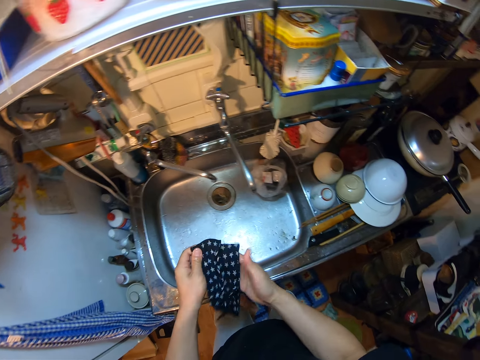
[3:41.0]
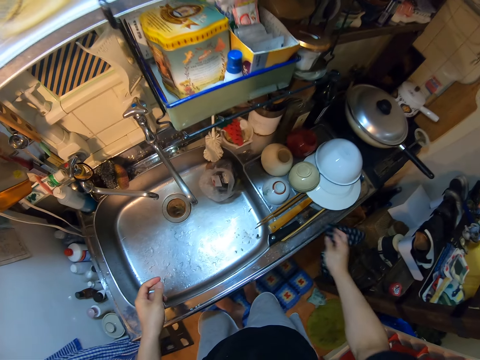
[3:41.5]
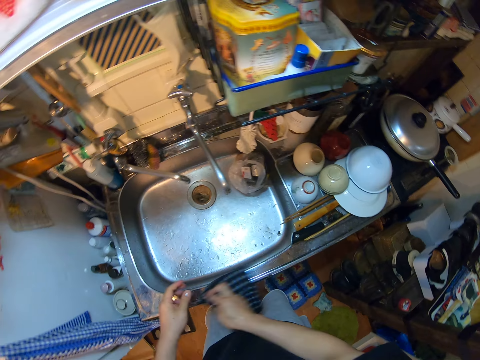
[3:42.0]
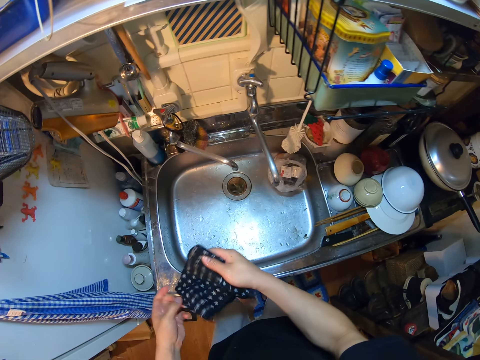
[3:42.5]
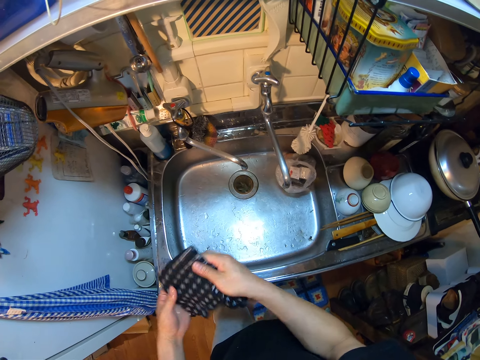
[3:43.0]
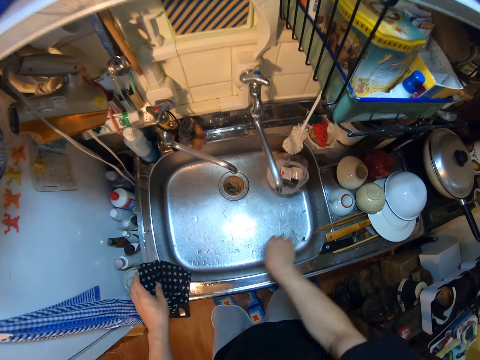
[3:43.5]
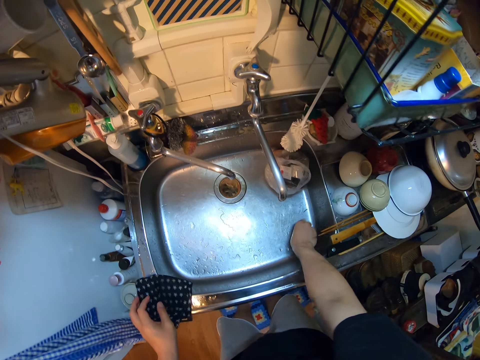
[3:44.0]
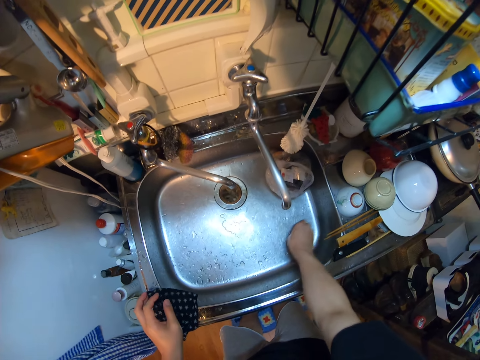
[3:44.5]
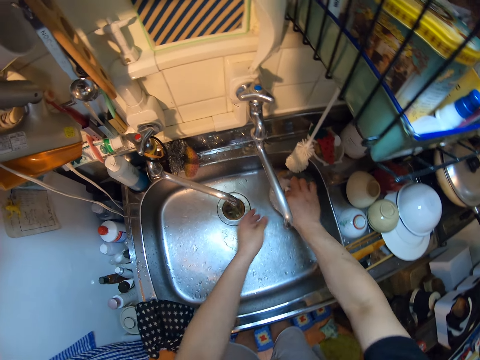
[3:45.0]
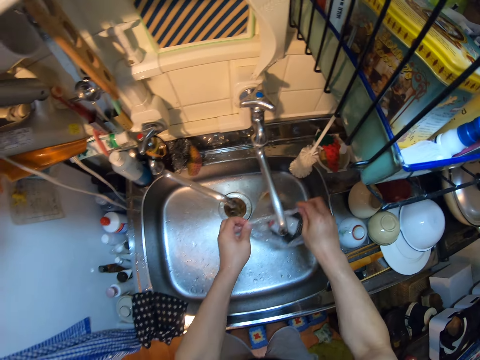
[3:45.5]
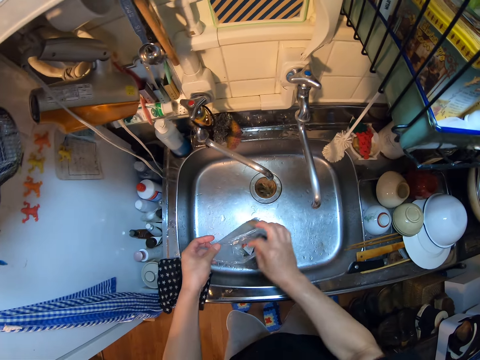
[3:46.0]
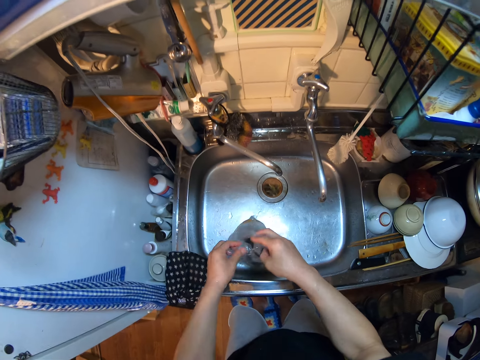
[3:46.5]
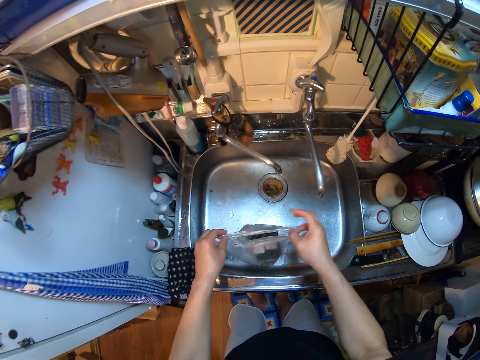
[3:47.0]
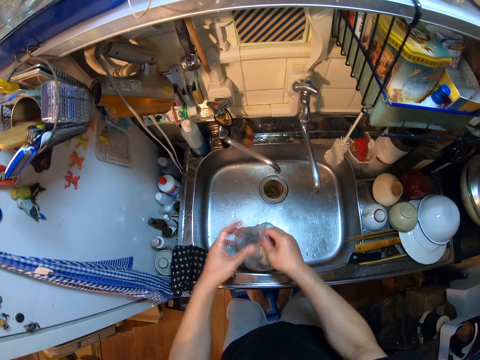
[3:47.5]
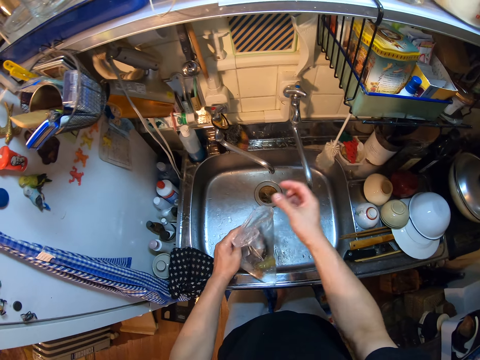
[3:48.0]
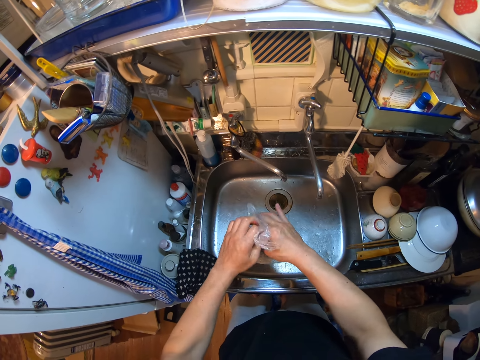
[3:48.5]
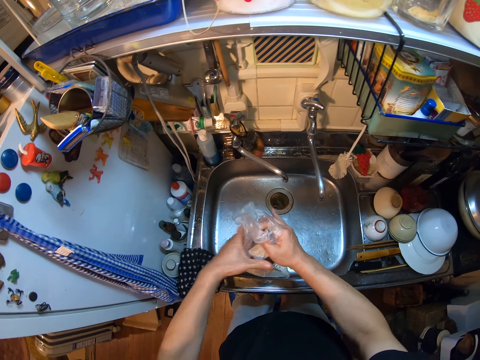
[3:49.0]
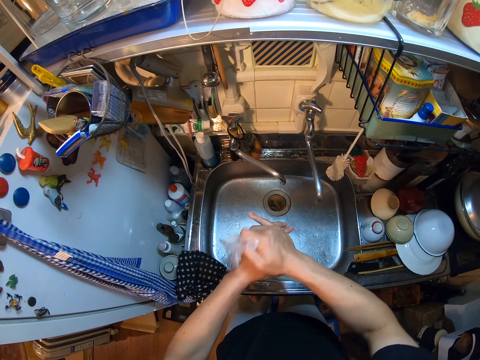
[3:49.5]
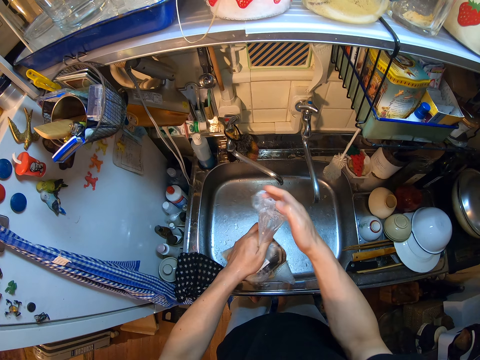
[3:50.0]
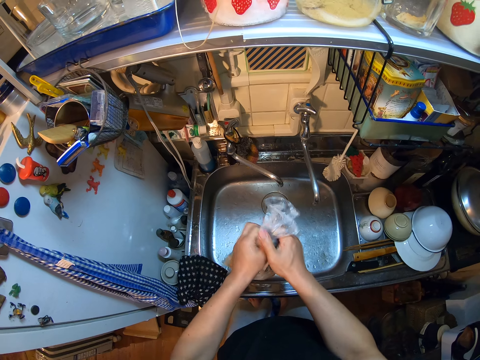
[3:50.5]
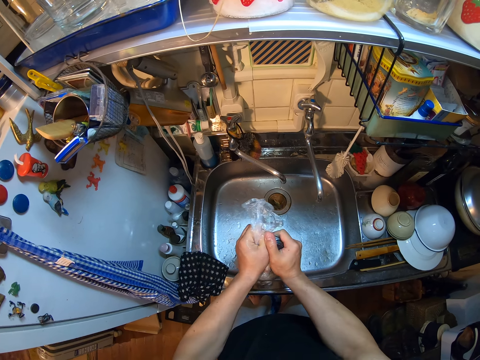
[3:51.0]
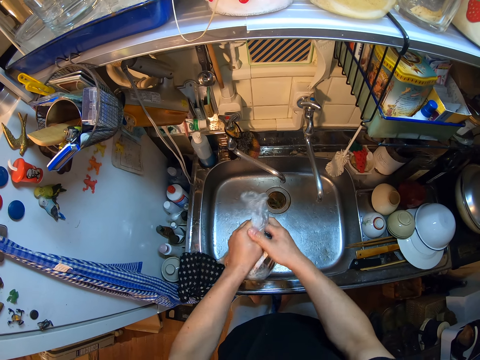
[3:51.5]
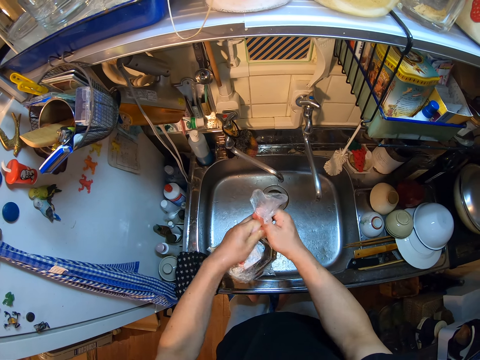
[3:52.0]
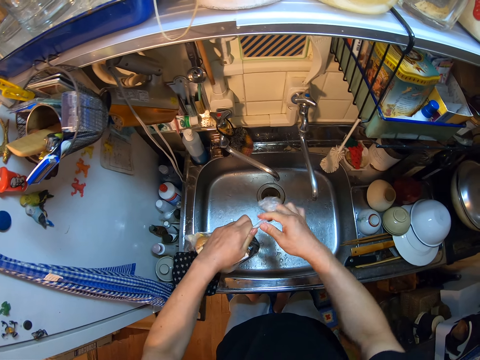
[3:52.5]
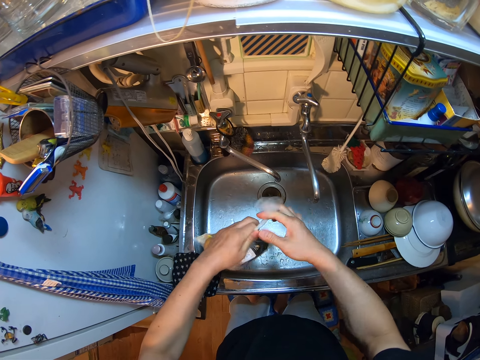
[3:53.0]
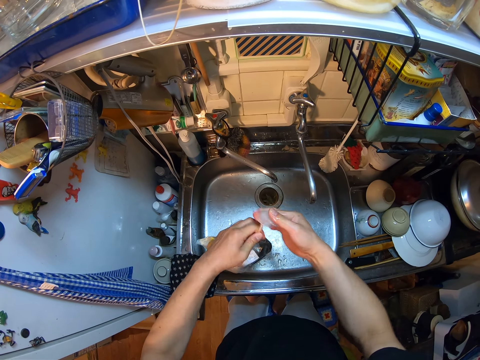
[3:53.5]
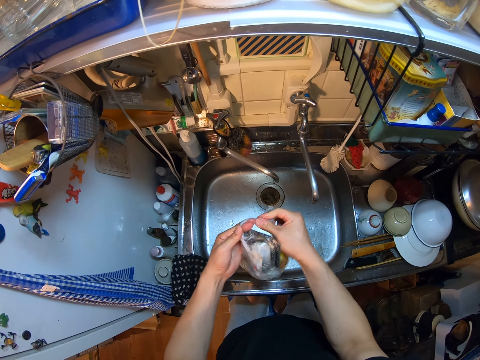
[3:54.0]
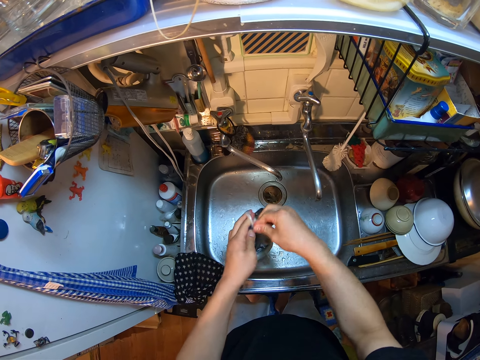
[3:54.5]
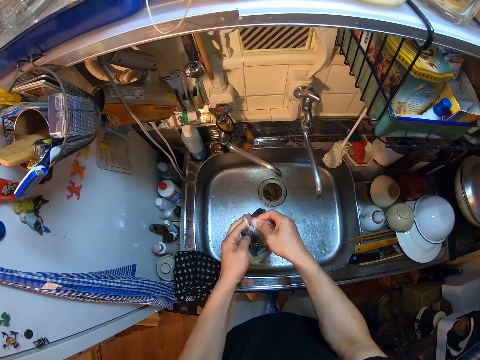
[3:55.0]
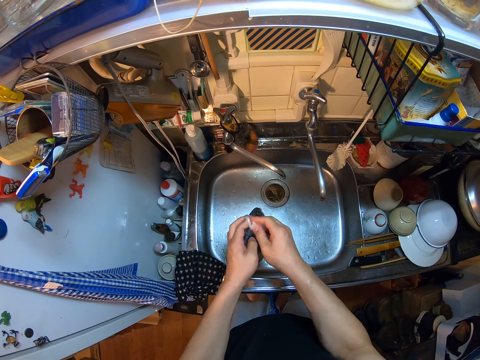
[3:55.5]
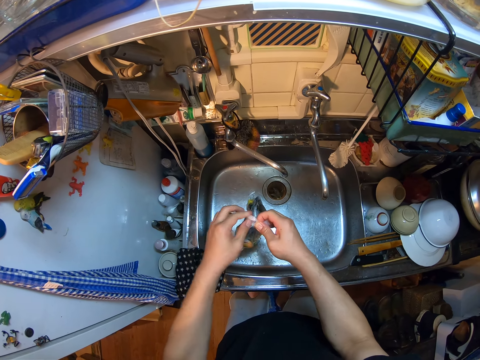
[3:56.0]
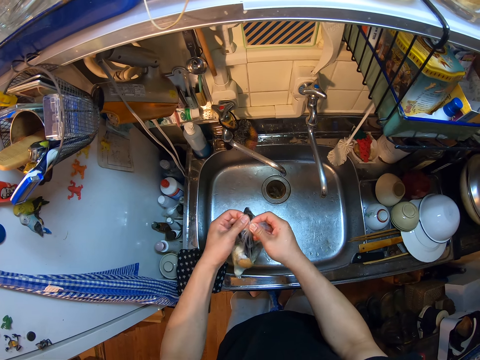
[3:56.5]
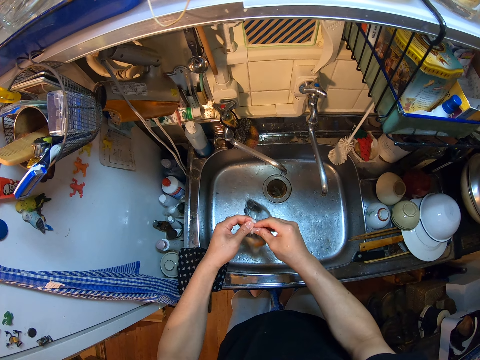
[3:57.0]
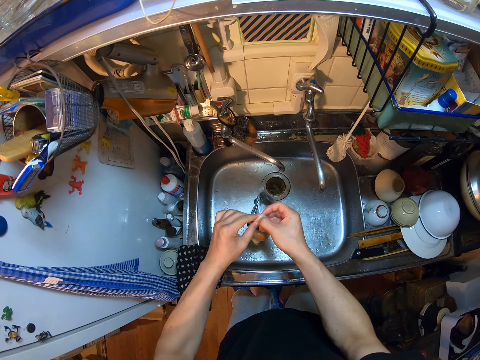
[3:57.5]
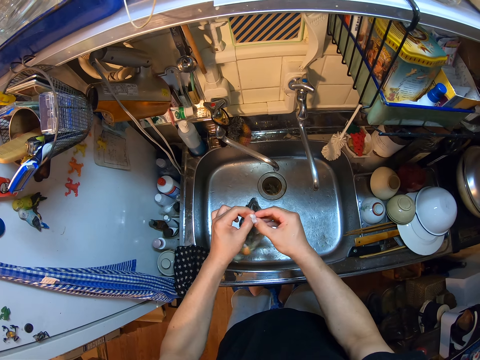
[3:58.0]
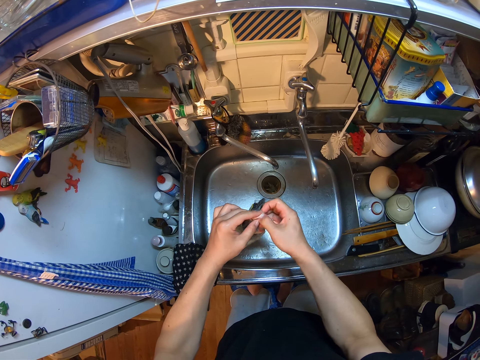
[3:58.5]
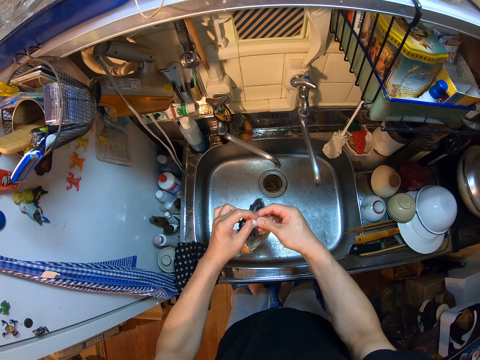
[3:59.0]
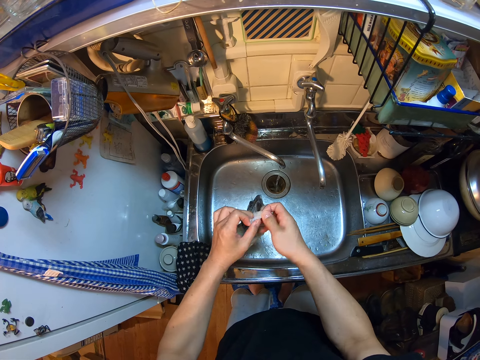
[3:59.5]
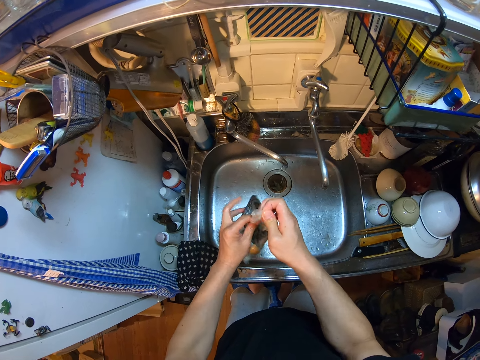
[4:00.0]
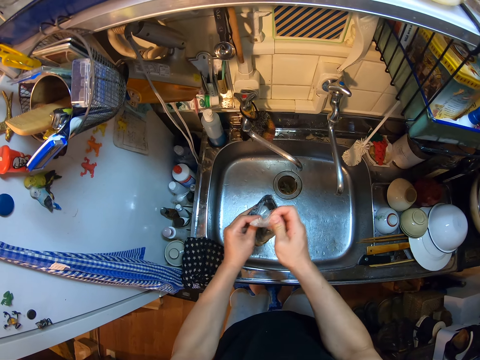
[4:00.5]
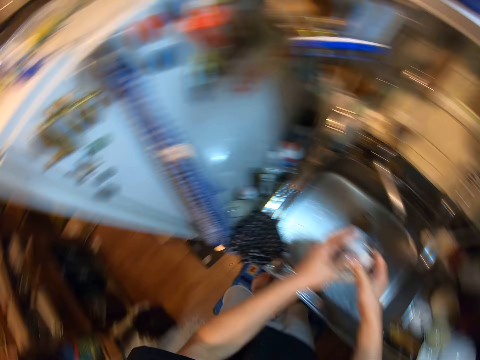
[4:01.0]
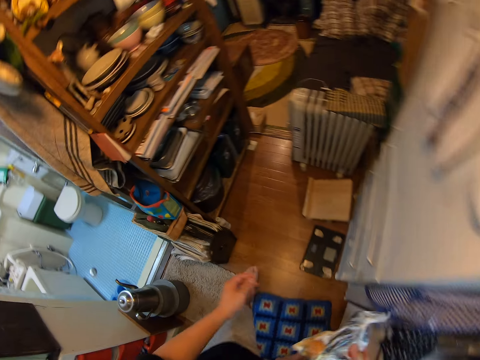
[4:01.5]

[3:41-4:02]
The camera wearer wipes the sink slab with the napkin. They fold the napkin. They place the napkin on the left side of the sink. They tidy the sink. They drop the dirt in a nylon or trash bag containing wastes in the sink. They pick the nylon from the sink. They shake the nylon. They tie the nylon. They press the nylon. They close the trash bag. They turn to the left side of the kitchen.

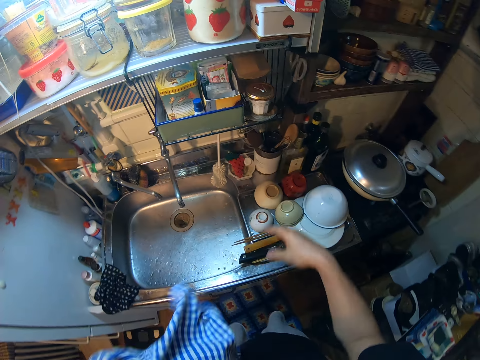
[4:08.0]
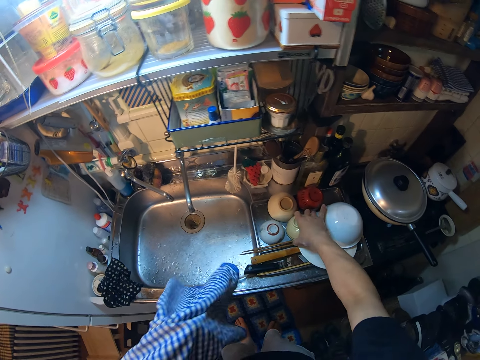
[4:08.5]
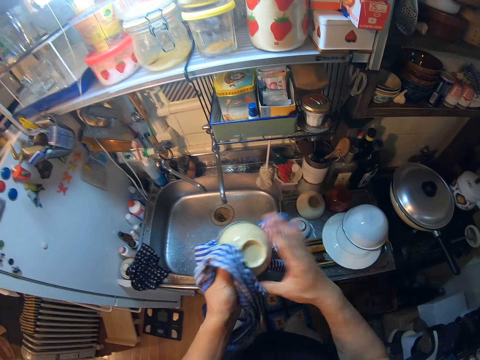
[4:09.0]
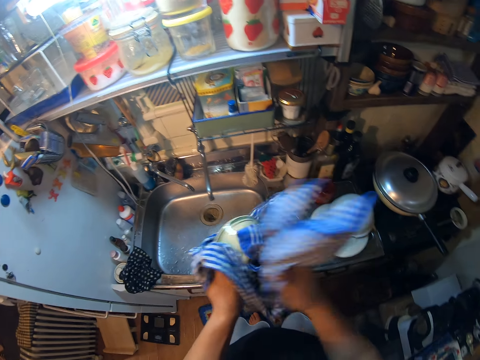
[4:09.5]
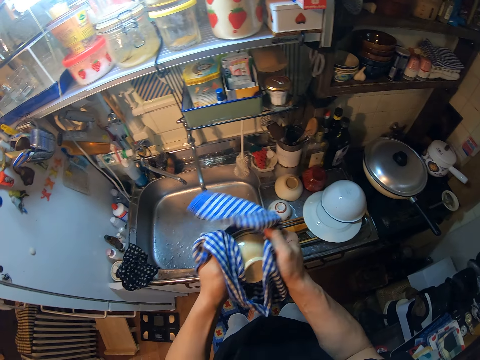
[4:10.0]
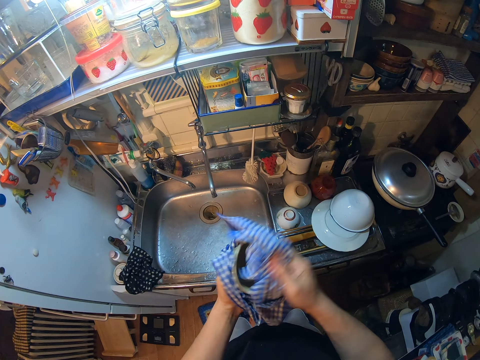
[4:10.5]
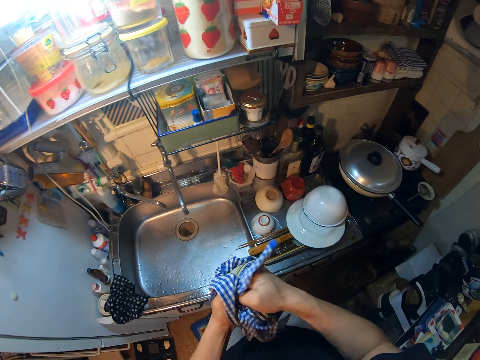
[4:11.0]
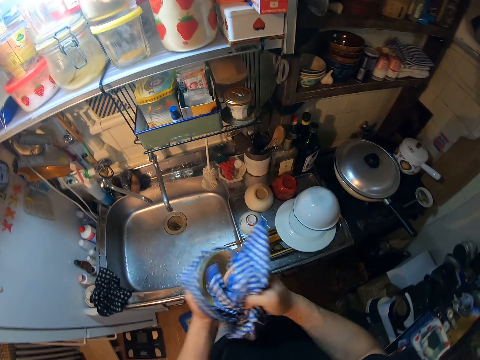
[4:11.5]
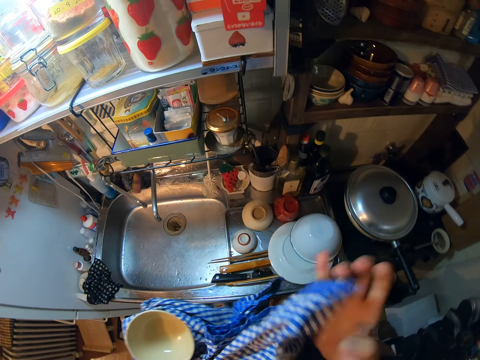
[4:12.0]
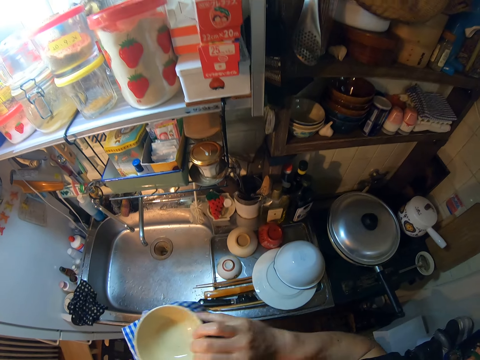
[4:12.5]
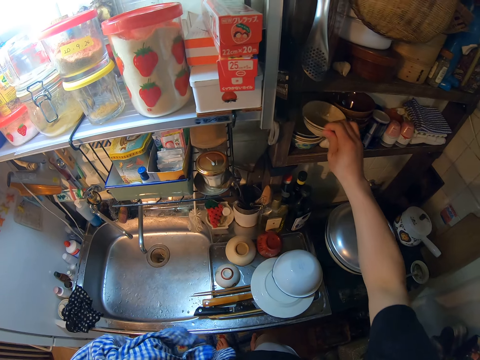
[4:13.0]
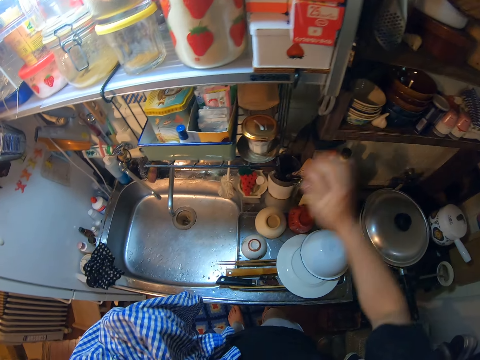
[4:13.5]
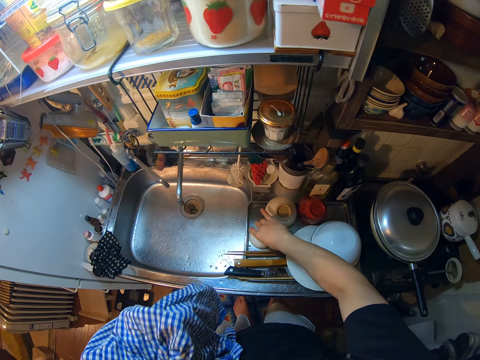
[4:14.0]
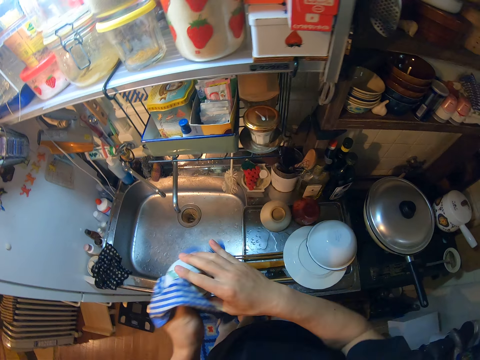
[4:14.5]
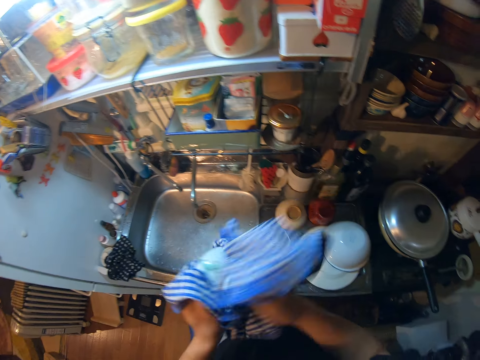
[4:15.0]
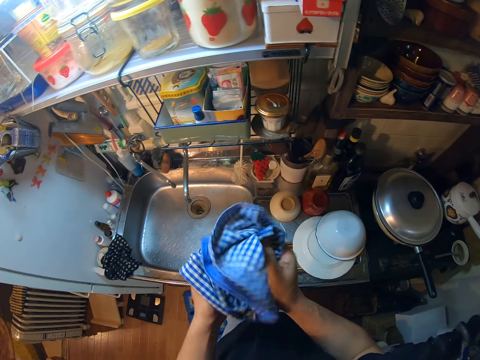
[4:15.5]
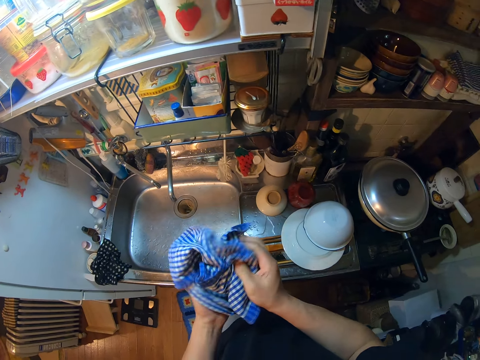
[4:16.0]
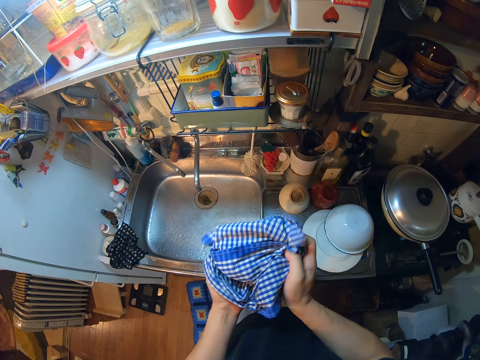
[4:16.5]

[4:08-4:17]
The camera wearer takes the hand towel. They pick the utensils from the steel tray. They place the utensils on the napkin. They wipe the utensils with the napkin. They drop two bowls on the shelf in front of the sink. They take the bowl. They dry the bowl with the towel.
